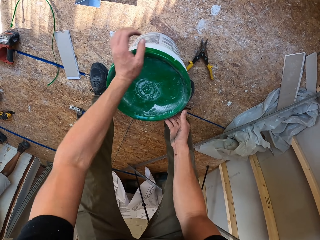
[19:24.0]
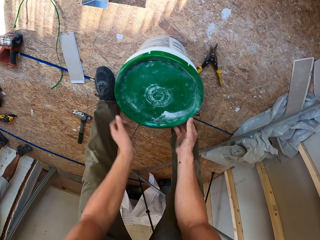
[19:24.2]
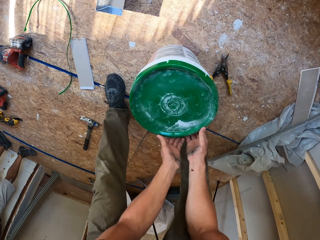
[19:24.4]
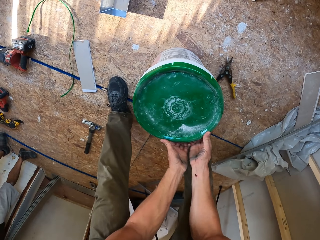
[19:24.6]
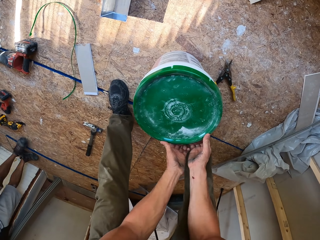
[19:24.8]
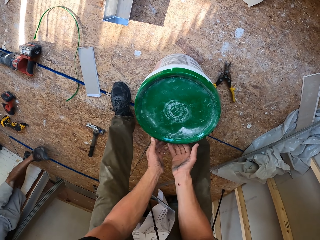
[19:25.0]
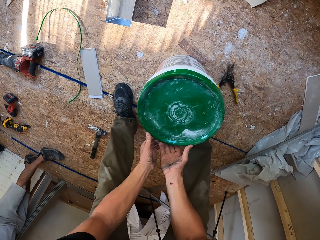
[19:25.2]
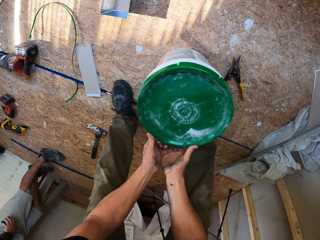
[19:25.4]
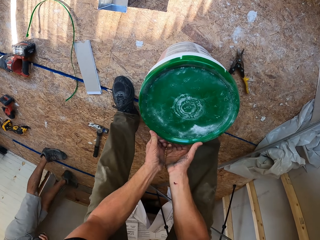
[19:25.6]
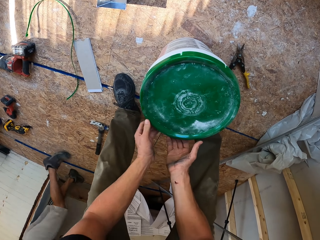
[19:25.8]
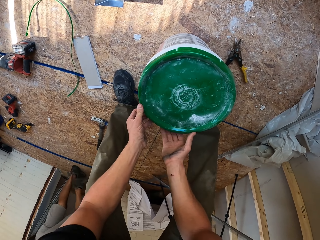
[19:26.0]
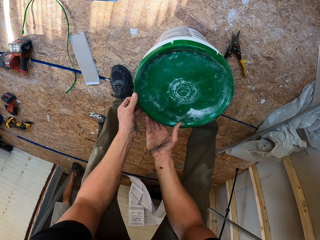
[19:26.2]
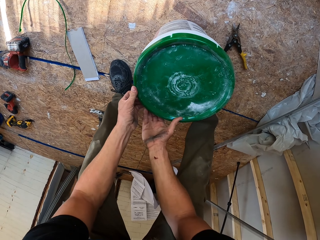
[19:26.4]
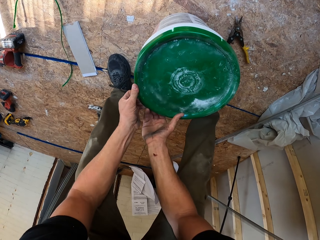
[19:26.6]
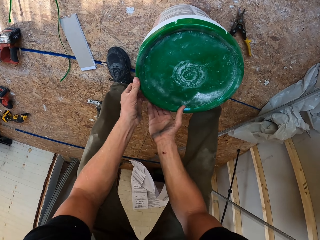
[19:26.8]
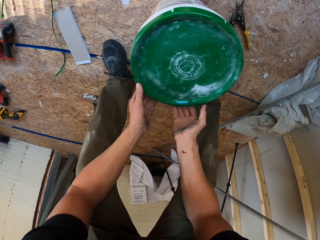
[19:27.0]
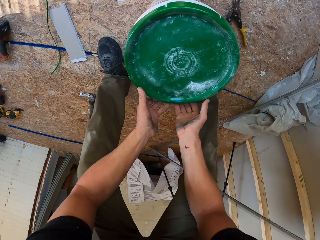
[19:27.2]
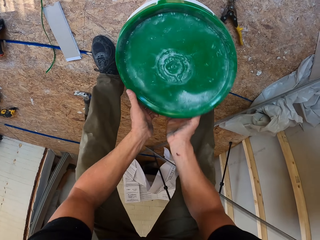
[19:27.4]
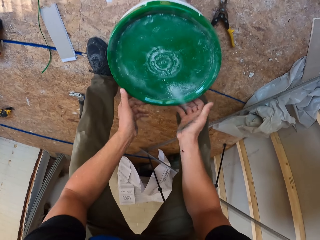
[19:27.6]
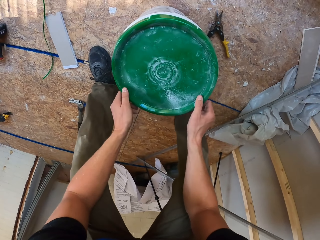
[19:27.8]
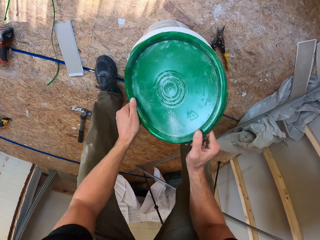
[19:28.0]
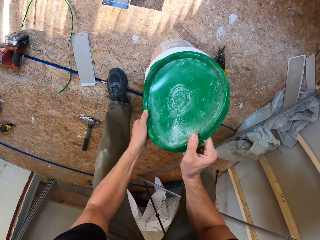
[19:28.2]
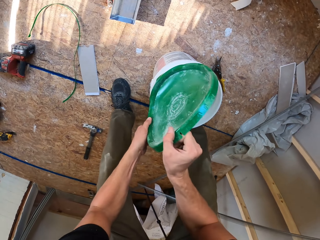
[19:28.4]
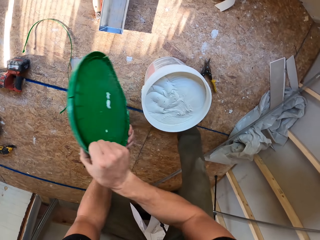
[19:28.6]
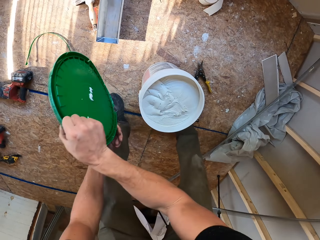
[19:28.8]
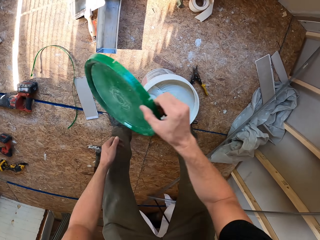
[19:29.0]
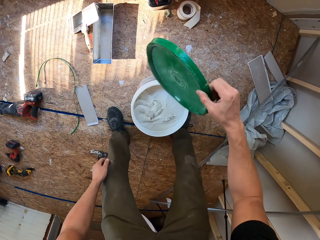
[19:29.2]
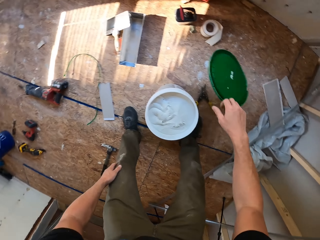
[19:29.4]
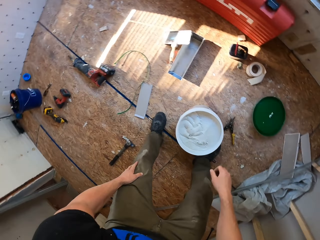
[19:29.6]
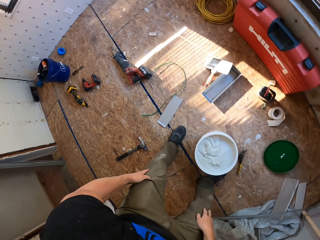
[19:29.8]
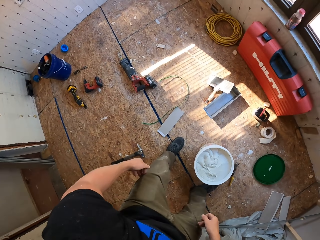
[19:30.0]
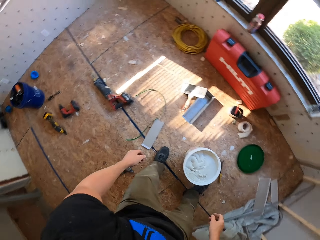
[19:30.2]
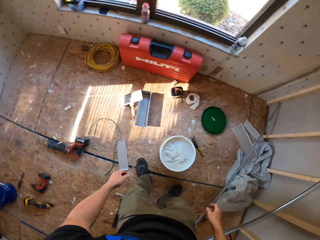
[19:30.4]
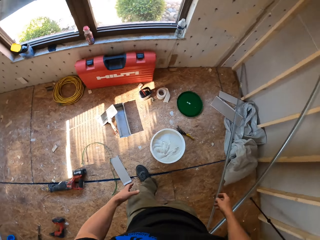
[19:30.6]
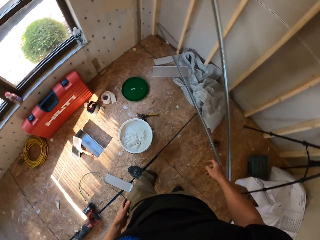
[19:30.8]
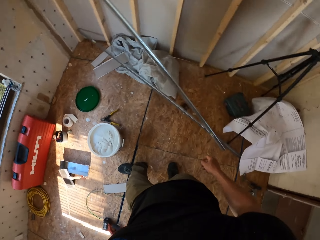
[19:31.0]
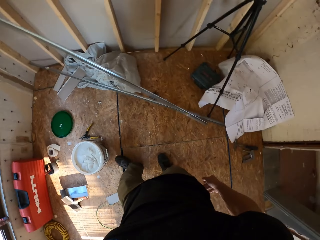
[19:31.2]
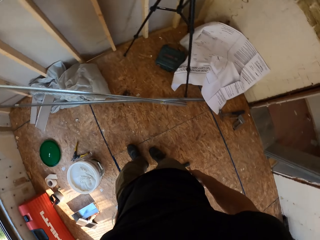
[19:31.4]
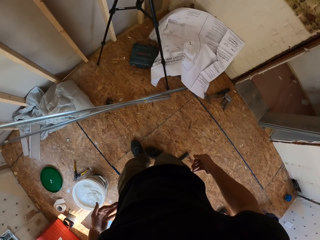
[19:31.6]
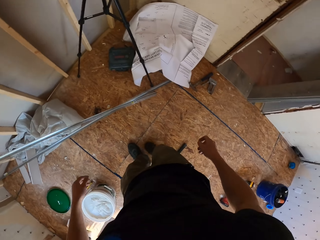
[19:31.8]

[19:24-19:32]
The camera wearer removes the lid from the container. They throw the lid to the floor. They look around in the room.

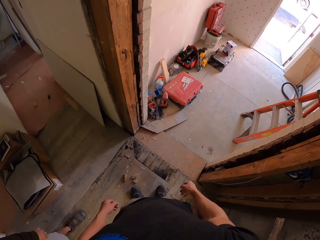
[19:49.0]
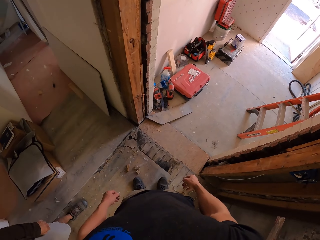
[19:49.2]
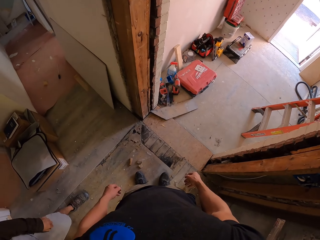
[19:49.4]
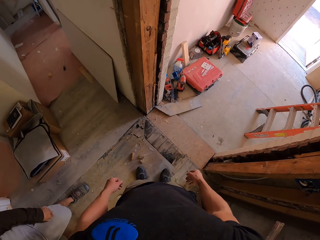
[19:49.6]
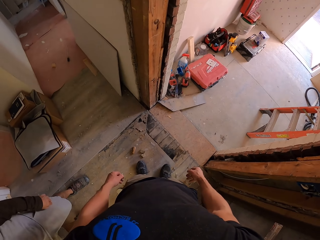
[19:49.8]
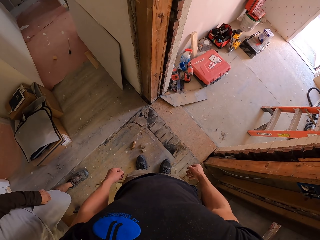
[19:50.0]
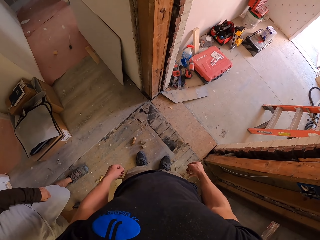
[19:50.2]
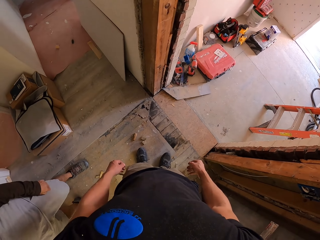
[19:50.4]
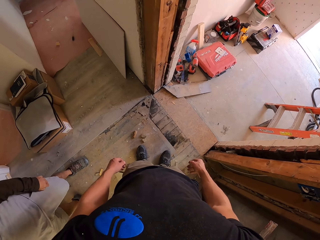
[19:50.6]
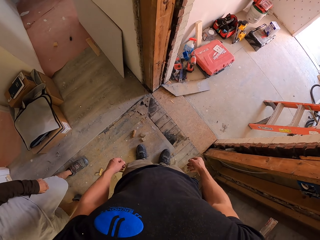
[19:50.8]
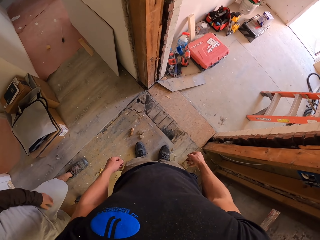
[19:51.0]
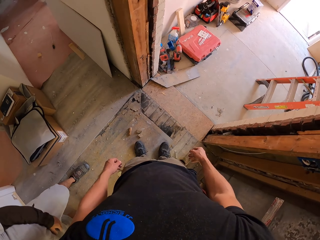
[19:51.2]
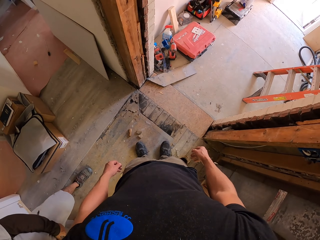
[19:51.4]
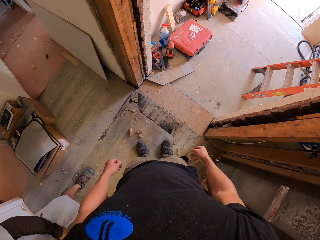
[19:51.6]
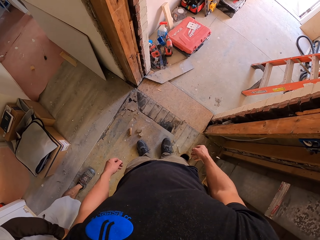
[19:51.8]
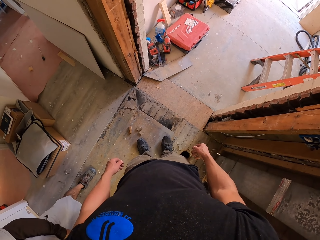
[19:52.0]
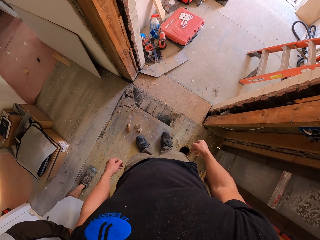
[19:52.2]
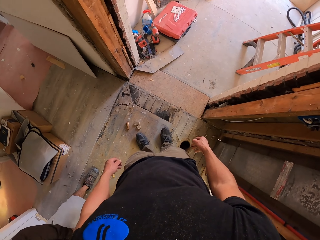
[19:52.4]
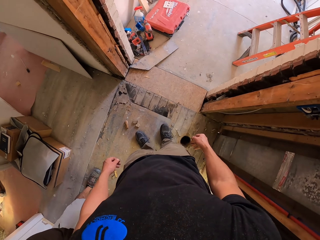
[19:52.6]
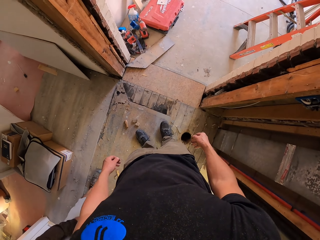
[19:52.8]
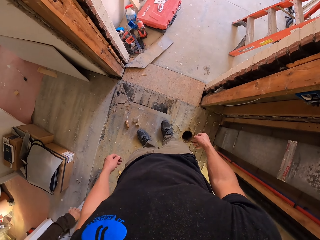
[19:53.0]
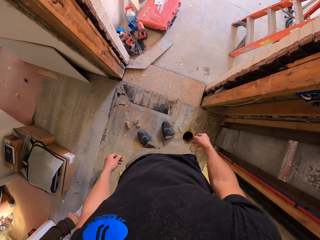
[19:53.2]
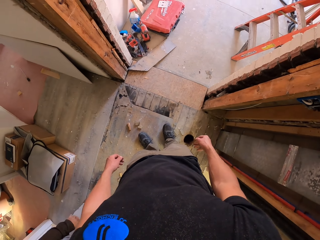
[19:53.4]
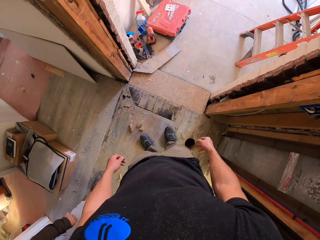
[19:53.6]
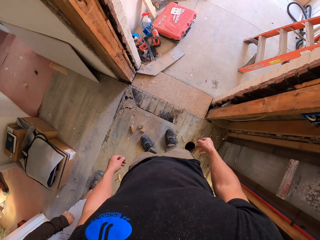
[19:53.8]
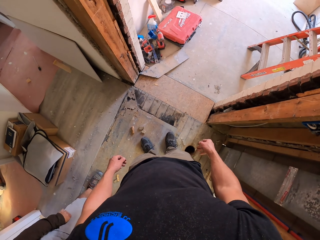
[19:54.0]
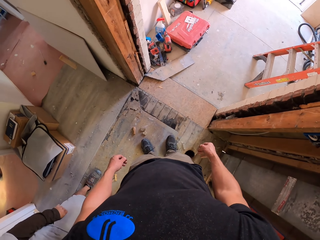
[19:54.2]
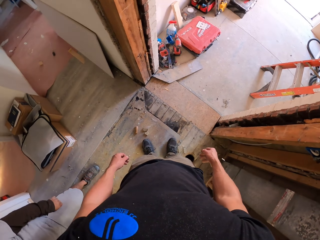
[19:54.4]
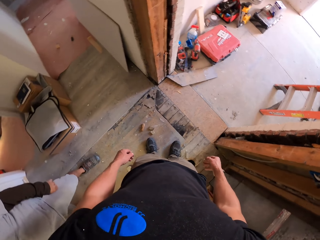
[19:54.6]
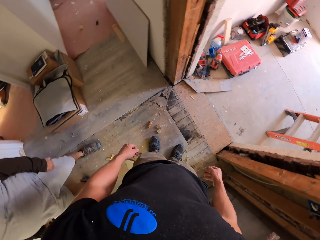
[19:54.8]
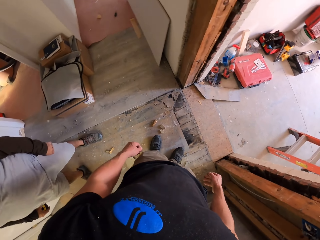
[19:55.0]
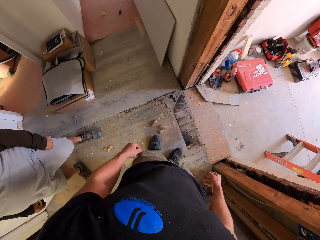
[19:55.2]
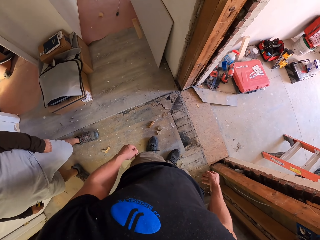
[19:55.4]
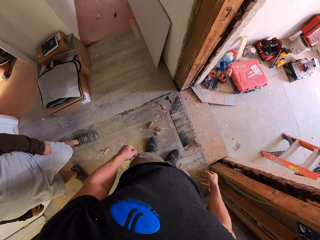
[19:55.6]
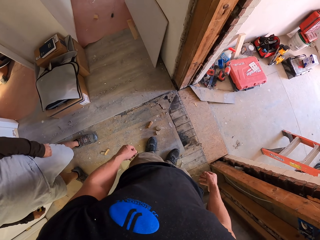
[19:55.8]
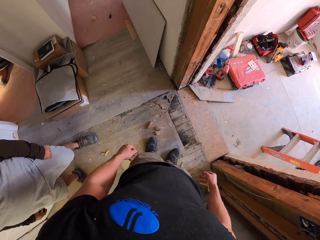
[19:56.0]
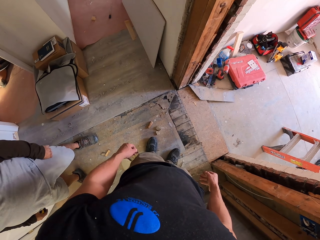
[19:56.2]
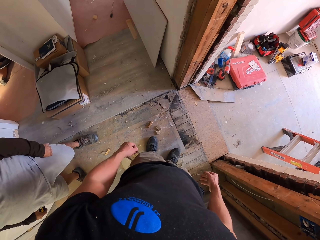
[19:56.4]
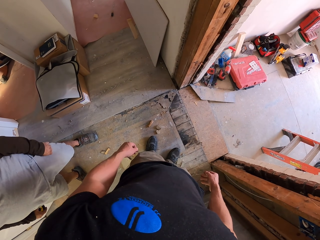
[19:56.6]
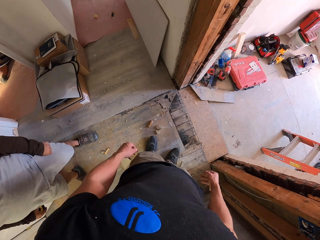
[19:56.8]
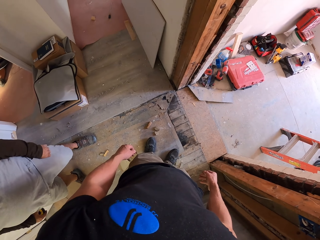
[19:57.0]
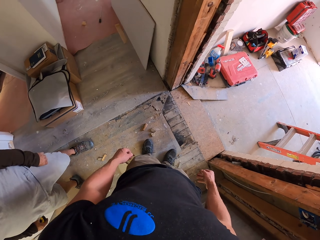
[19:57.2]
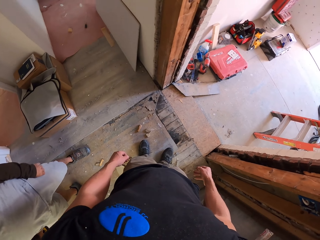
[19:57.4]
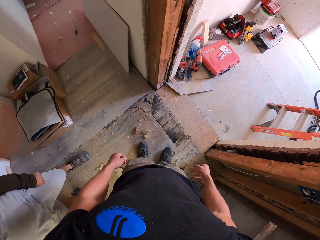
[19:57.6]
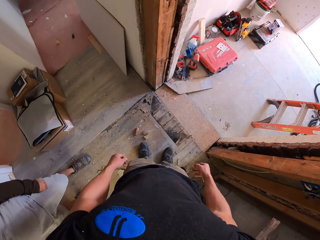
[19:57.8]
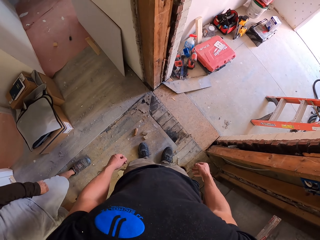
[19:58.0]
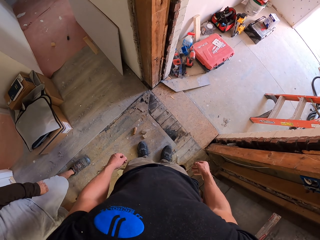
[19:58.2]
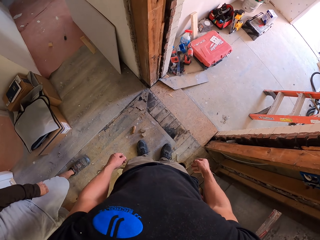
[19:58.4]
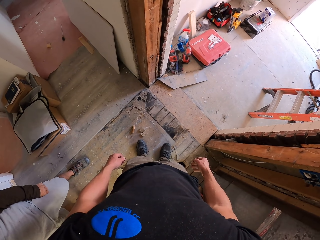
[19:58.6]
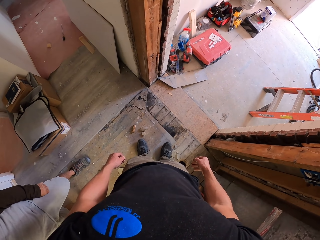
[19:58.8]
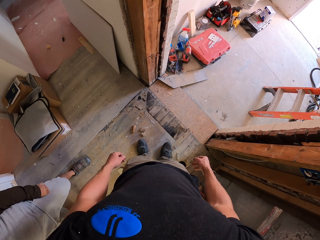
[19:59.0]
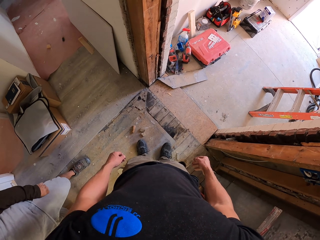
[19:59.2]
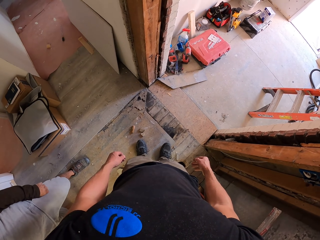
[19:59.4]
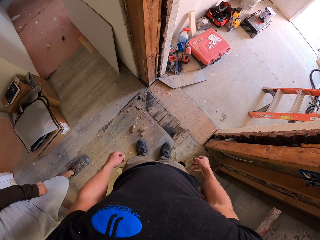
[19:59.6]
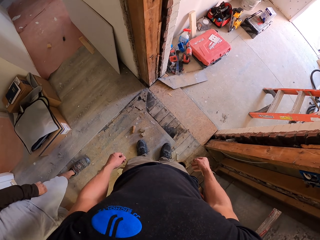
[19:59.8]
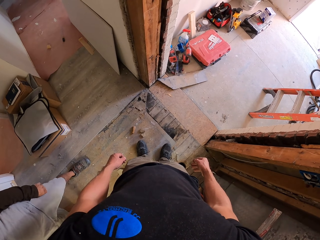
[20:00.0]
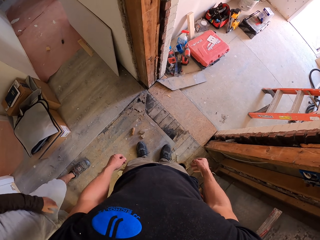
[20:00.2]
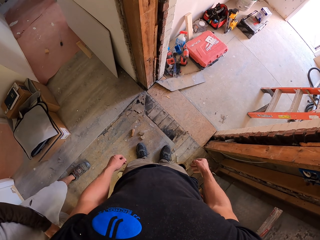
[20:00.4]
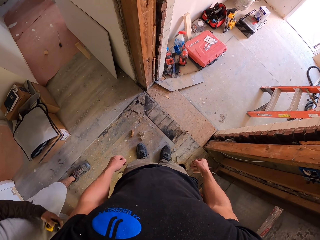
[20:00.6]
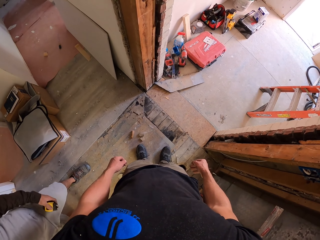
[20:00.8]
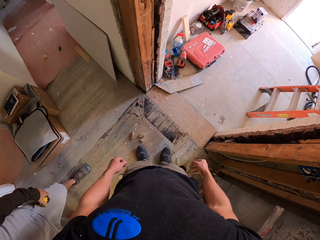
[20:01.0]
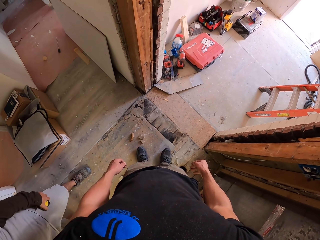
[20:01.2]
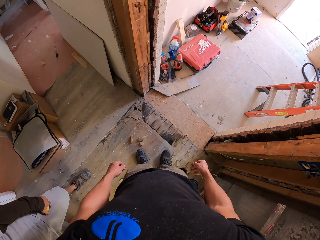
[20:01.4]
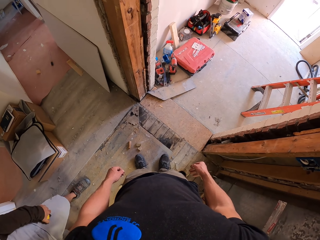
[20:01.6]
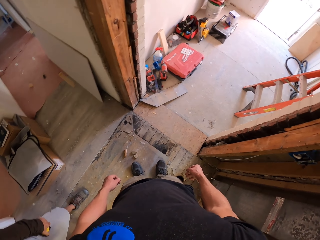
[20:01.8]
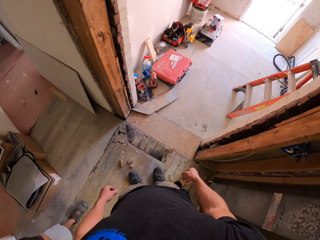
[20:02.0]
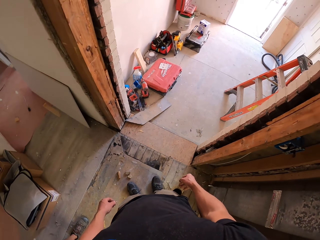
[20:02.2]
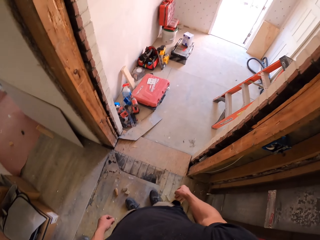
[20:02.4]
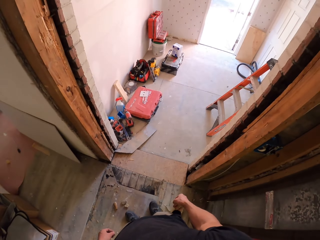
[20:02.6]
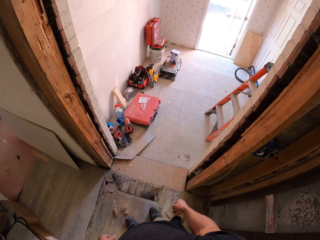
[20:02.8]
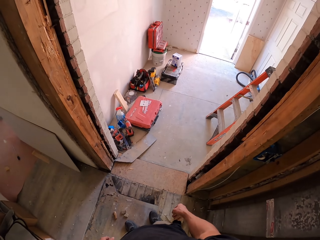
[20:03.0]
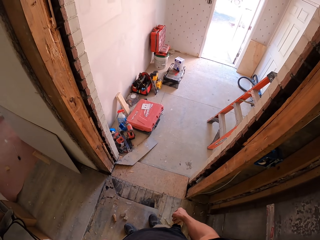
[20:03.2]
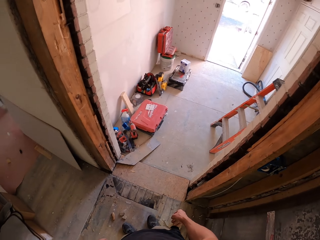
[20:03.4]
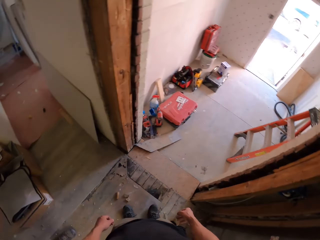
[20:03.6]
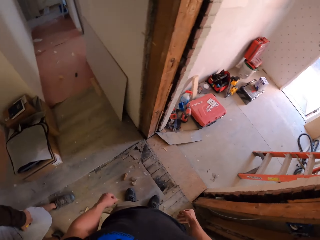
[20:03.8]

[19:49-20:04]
A person stands next to the camera wearer. The camera wearer stands at the corridor.
